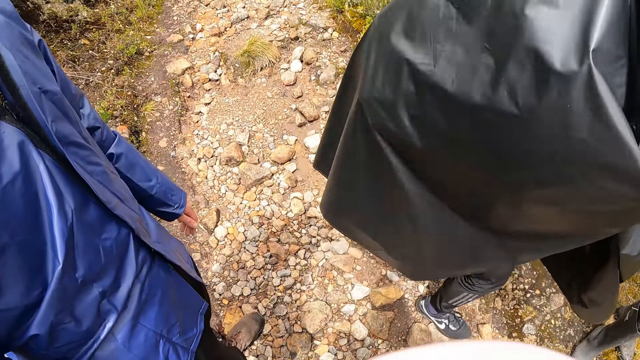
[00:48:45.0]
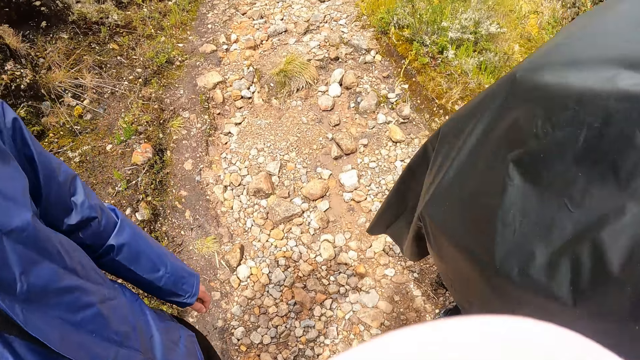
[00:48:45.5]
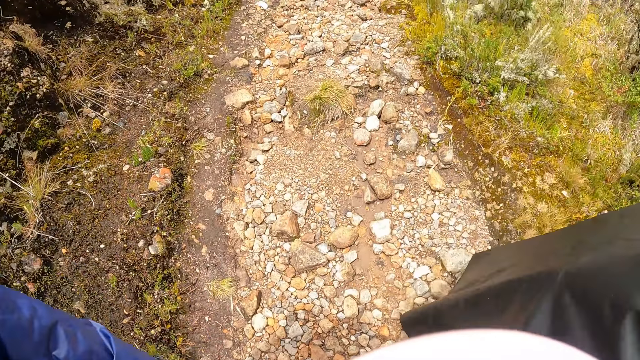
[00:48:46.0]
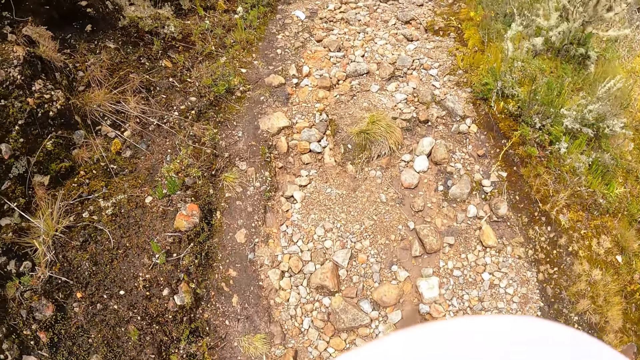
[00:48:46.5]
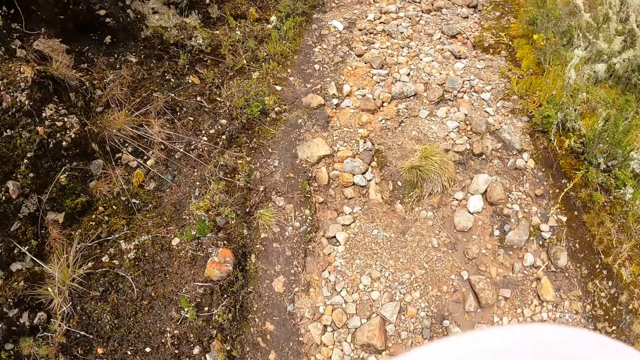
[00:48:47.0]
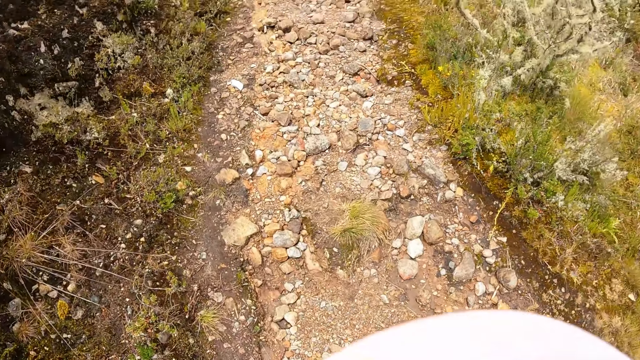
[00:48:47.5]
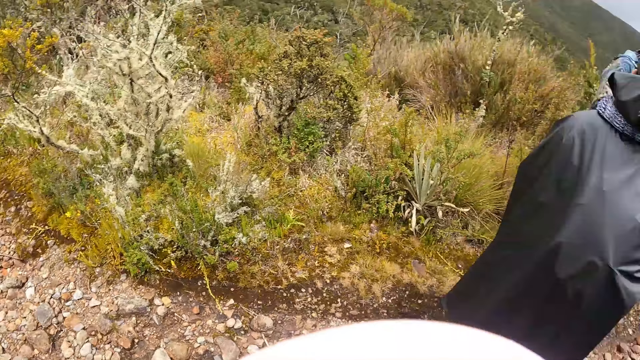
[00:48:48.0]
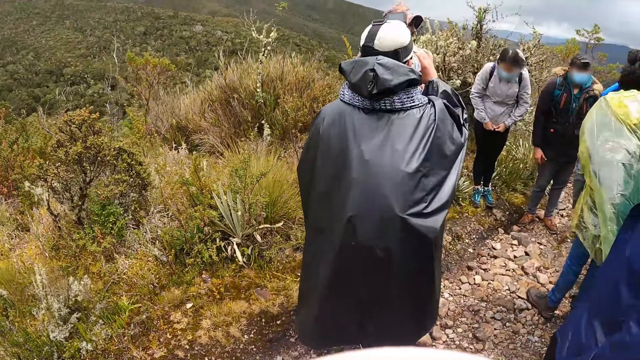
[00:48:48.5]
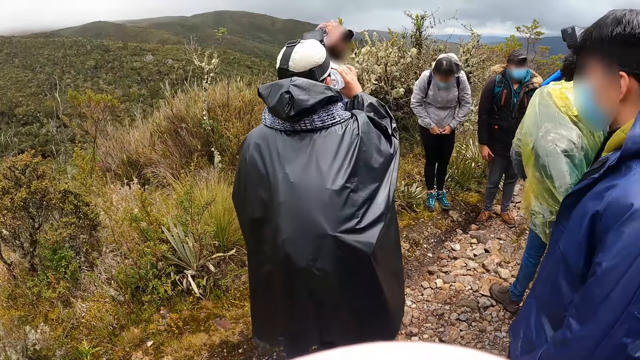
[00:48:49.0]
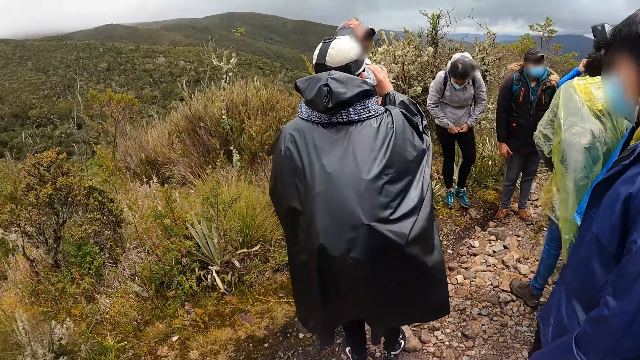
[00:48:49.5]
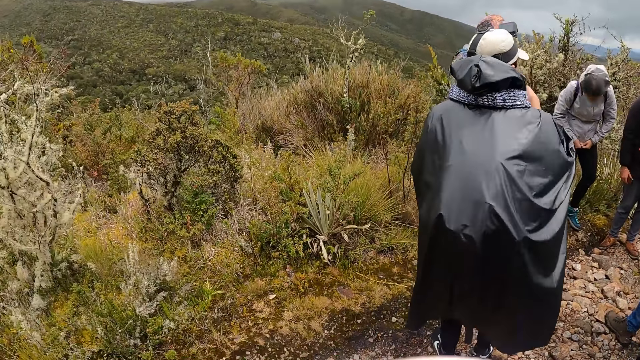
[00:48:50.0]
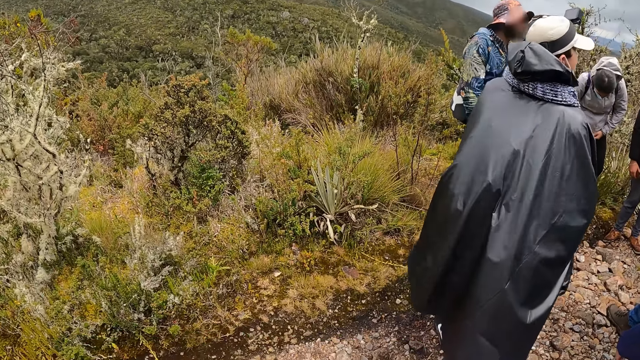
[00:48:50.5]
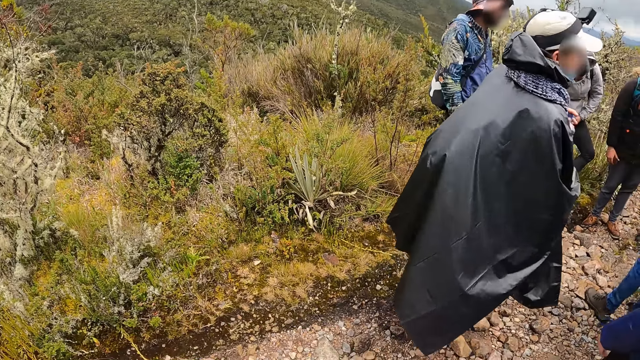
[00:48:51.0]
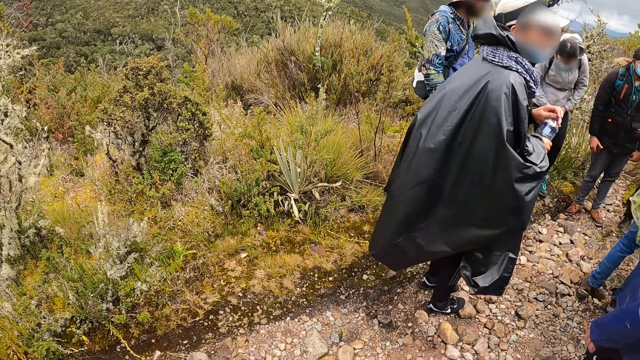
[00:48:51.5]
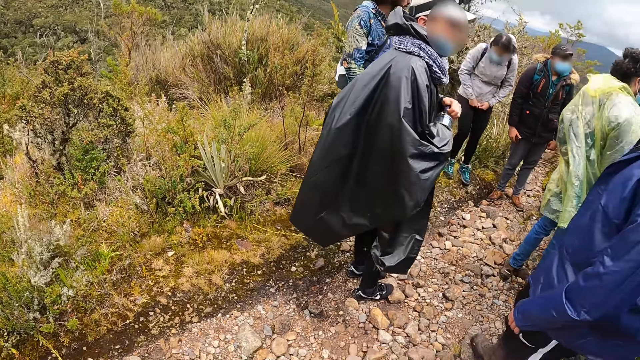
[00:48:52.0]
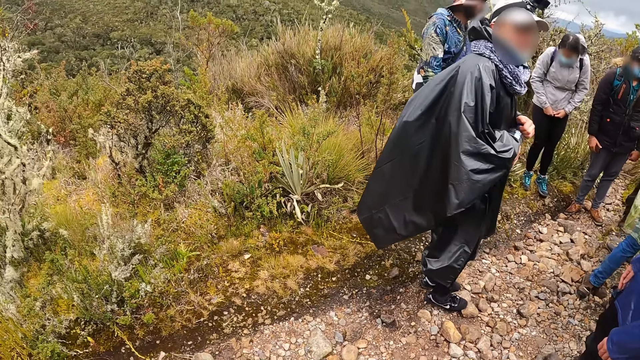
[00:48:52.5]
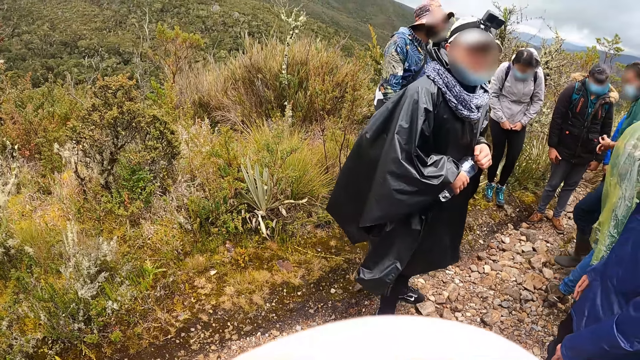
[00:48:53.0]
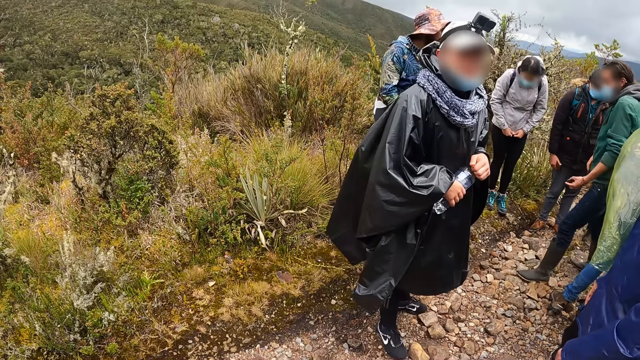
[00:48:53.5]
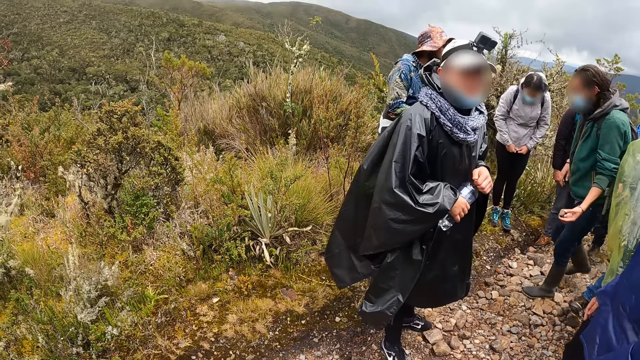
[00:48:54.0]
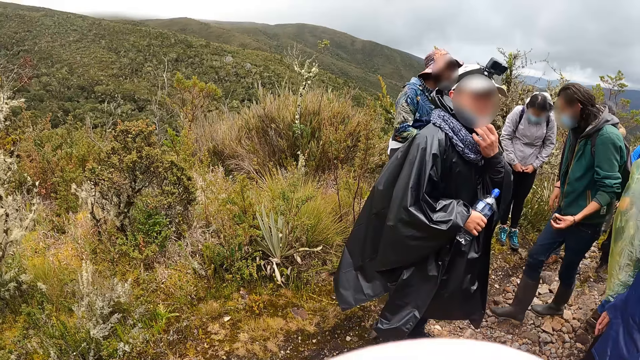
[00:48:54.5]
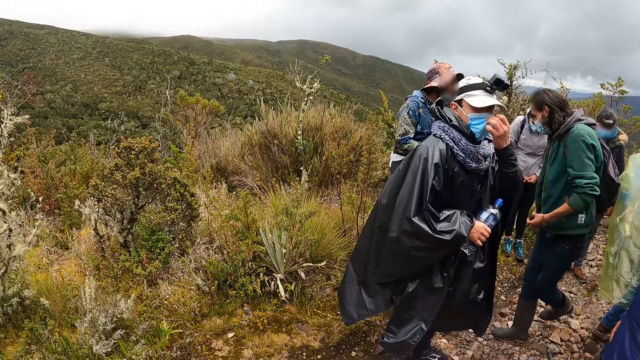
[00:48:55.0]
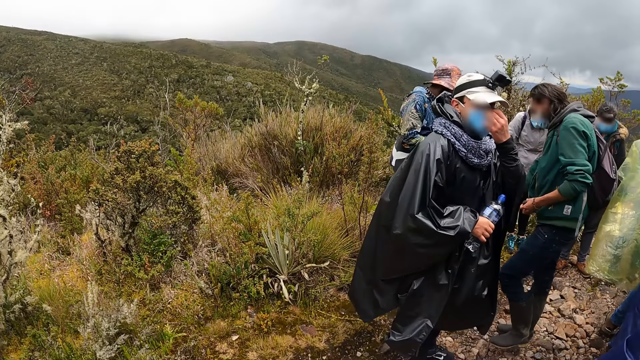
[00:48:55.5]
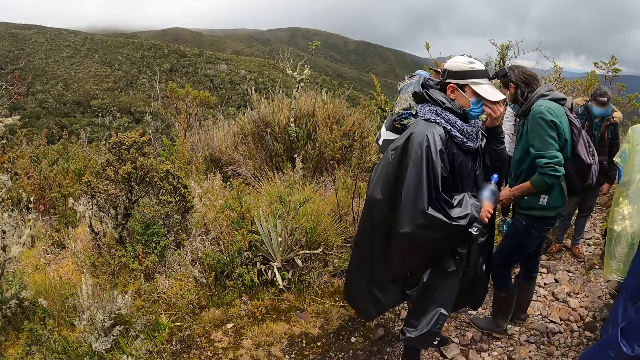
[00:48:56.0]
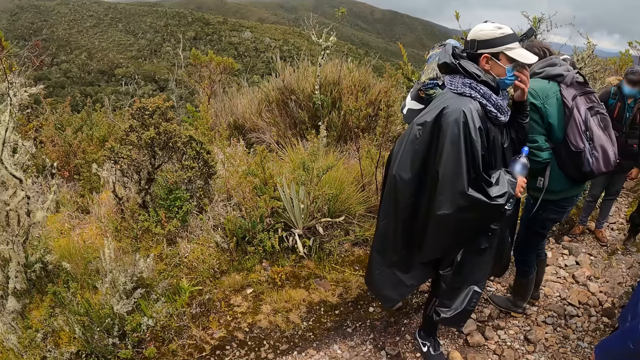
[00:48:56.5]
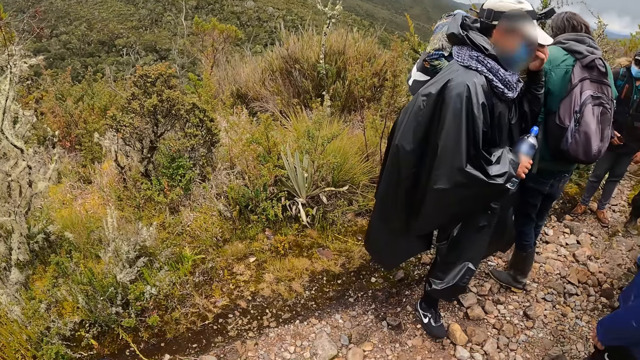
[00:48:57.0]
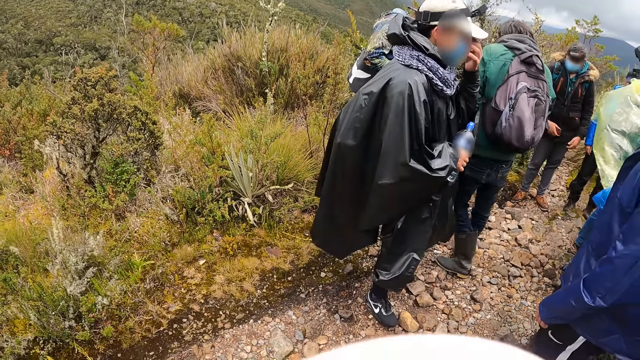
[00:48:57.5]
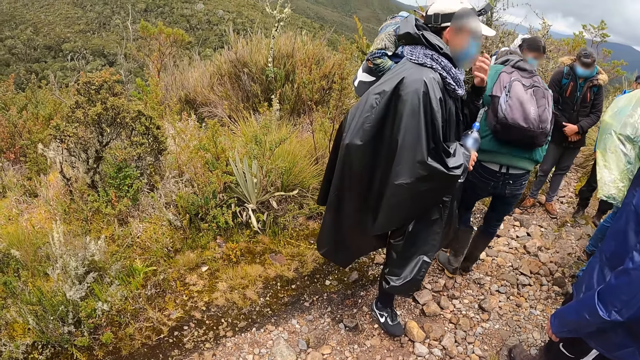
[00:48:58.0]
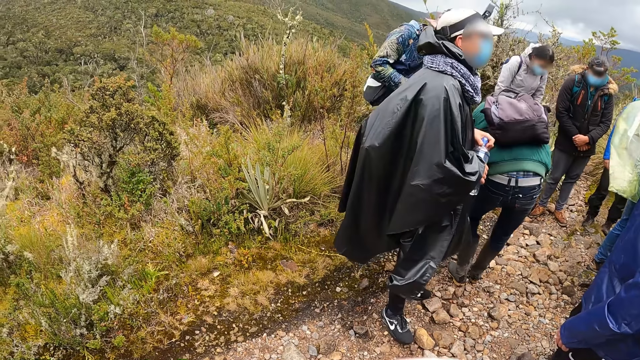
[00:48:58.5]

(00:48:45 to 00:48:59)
The man drinks water from the water bottle in his right hand and covers the water bottle with his left hand. The man covers his face with a face mask in his left hand.

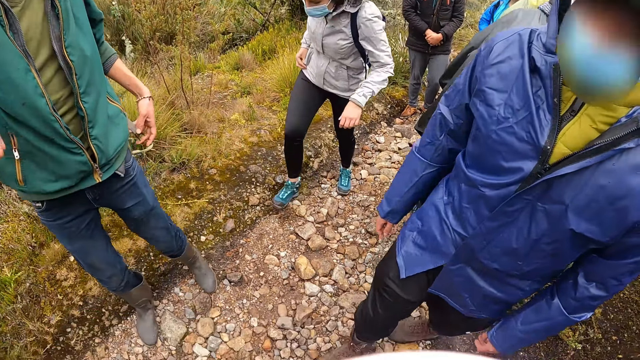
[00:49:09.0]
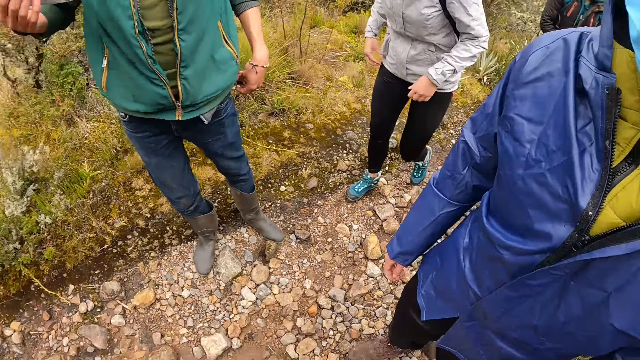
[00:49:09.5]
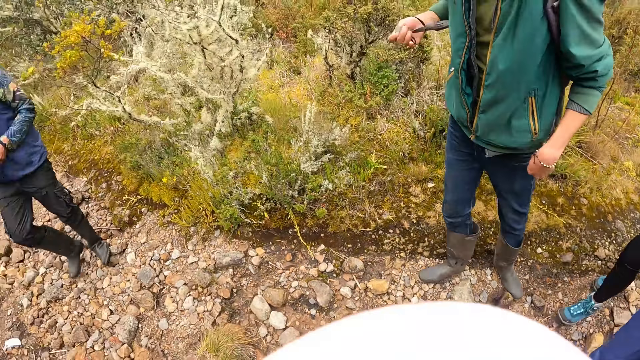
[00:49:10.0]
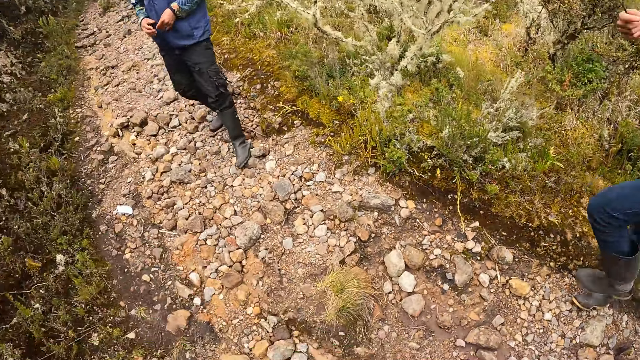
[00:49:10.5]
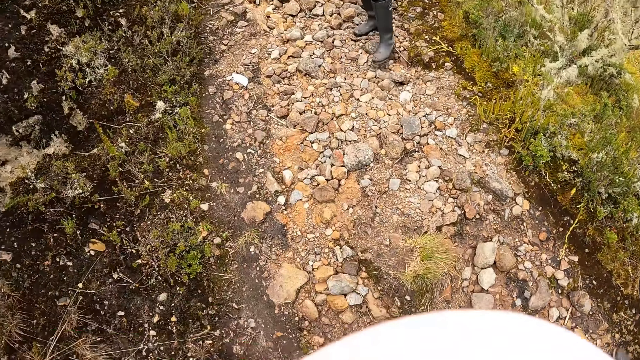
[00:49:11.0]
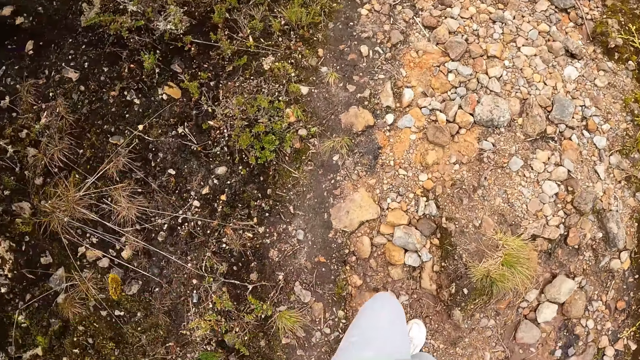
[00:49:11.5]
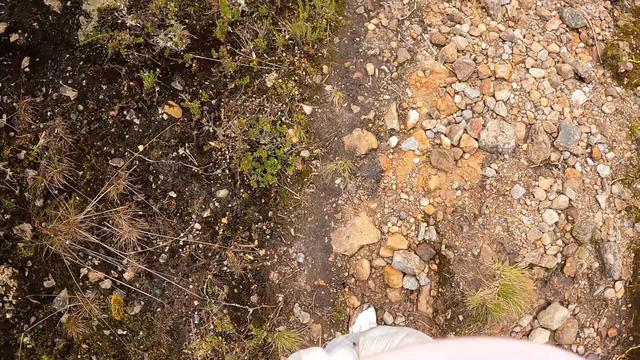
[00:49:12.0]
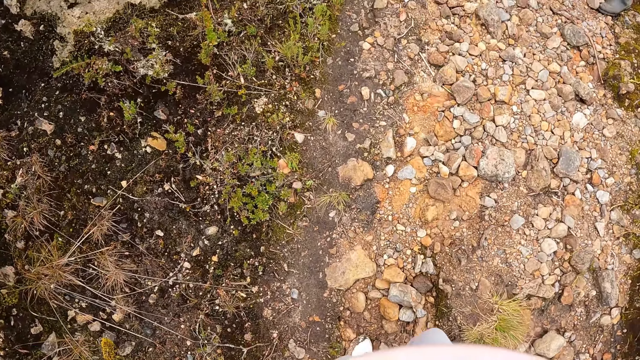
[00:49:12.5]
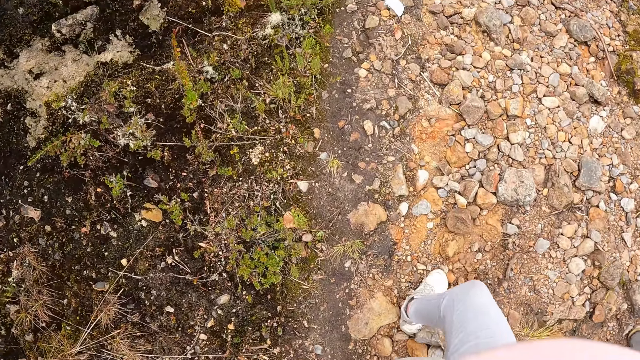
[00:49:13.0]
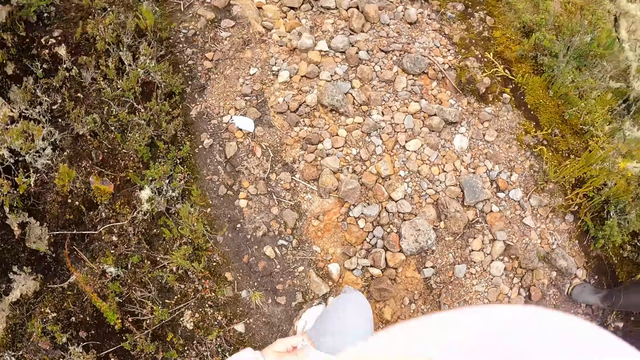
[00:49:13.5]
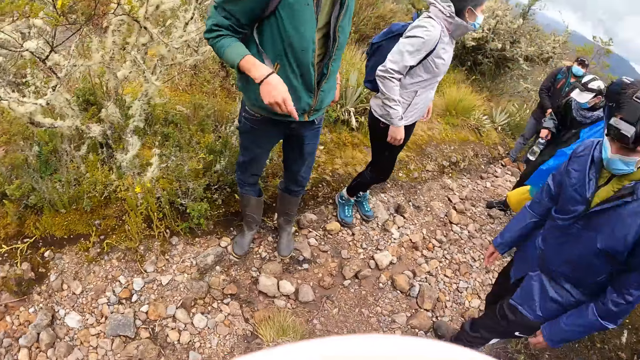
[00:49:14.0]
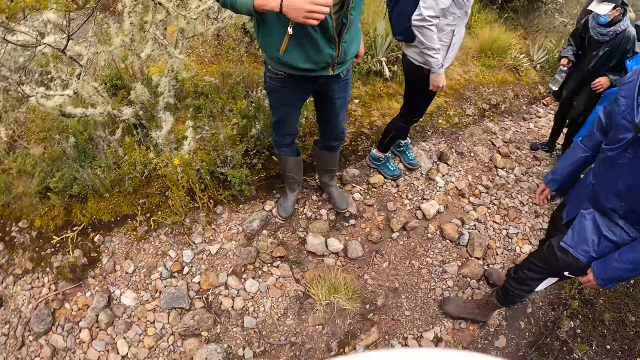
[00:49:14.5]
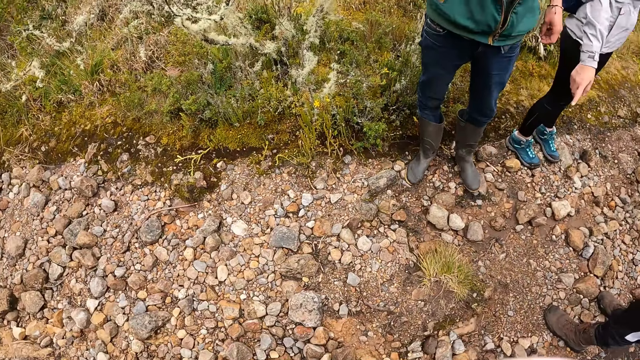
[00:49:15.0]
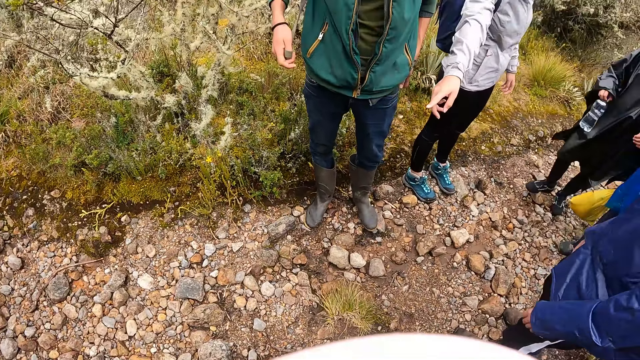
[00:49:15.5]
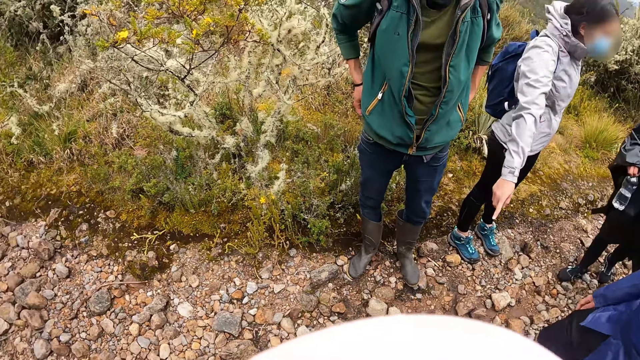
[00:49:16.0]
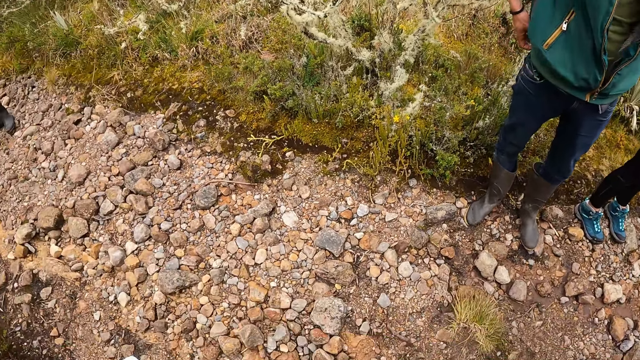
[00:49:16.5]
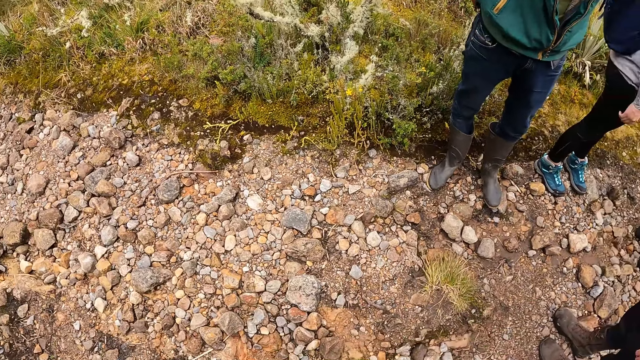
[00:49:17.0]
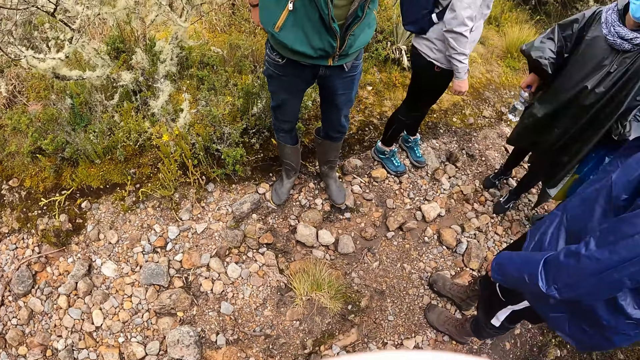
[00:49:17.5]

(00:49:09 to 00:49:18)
The camera wearer climbs the hills.
